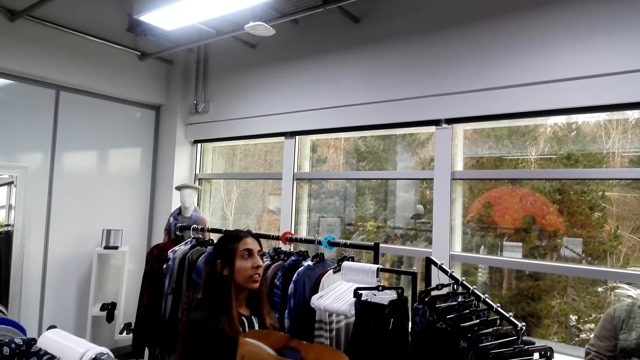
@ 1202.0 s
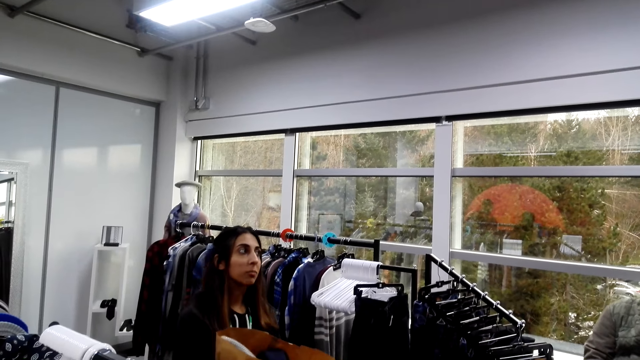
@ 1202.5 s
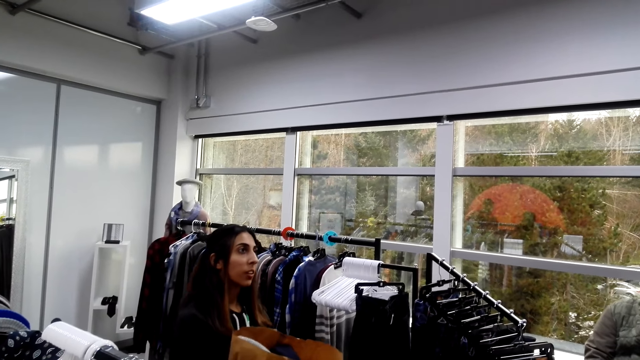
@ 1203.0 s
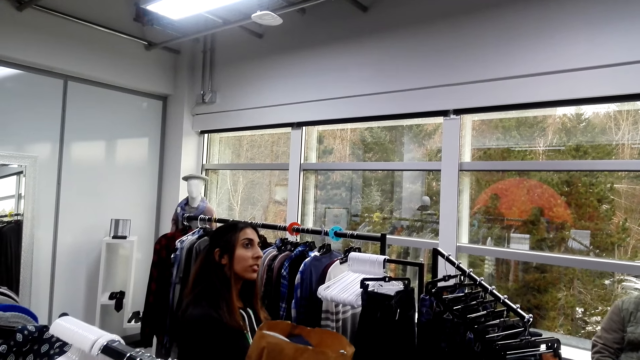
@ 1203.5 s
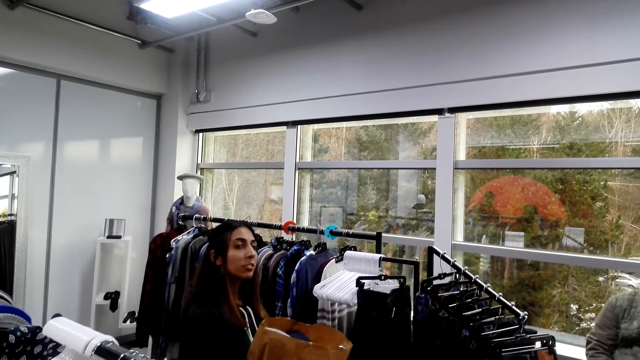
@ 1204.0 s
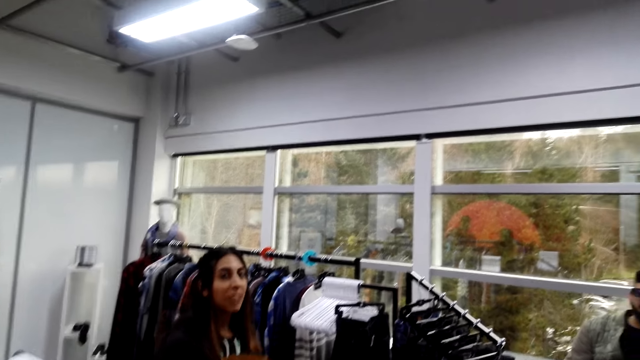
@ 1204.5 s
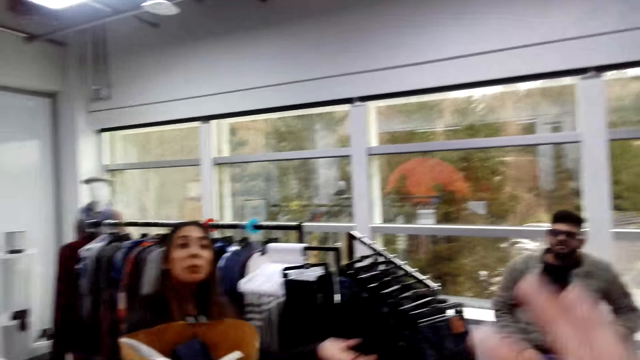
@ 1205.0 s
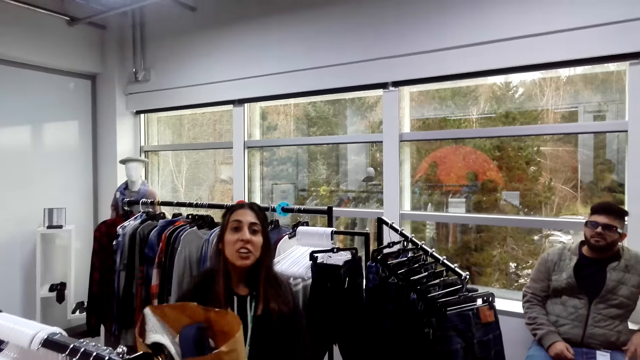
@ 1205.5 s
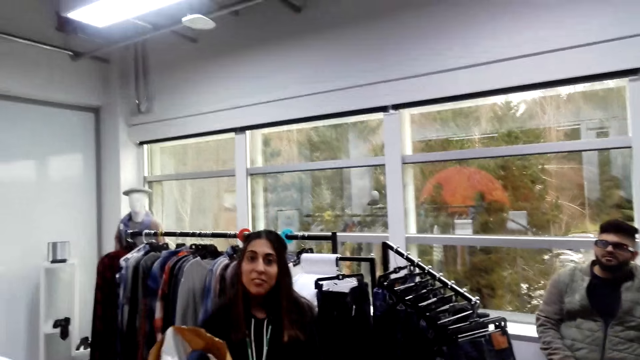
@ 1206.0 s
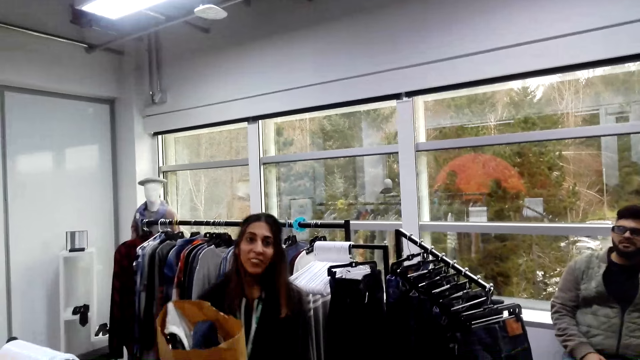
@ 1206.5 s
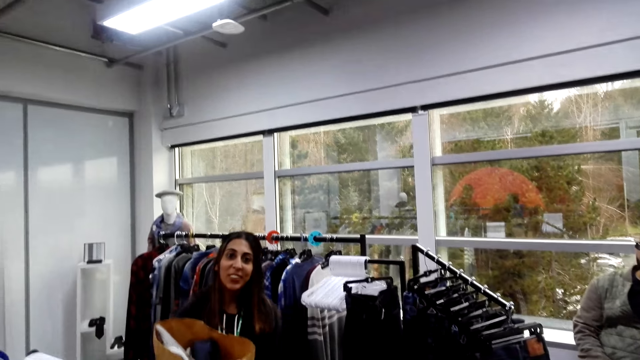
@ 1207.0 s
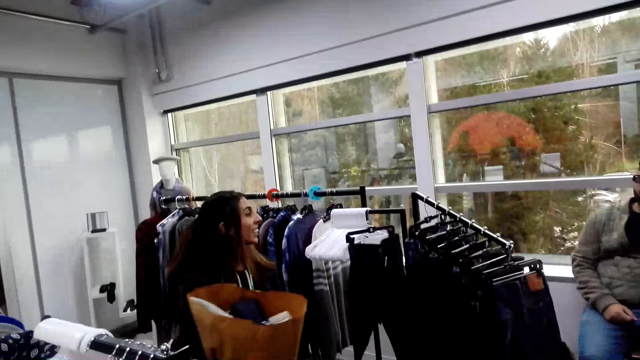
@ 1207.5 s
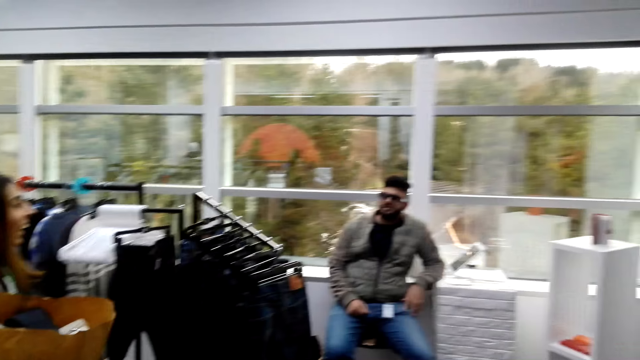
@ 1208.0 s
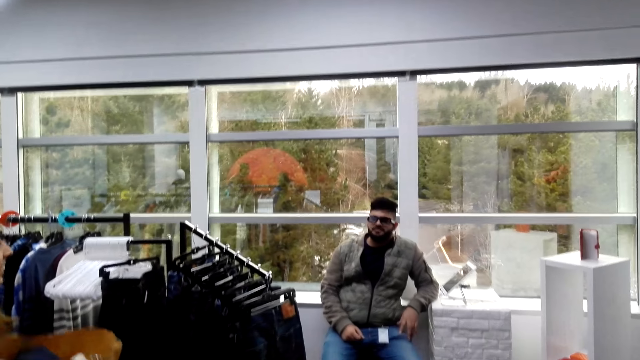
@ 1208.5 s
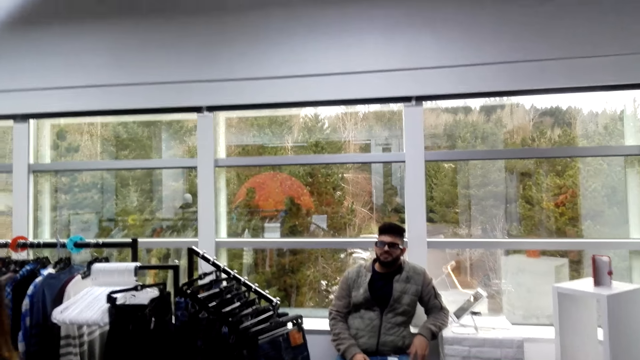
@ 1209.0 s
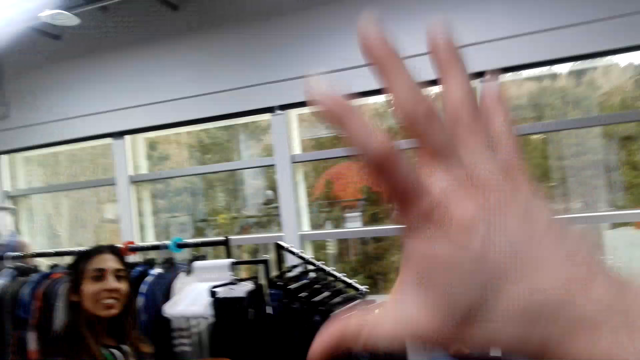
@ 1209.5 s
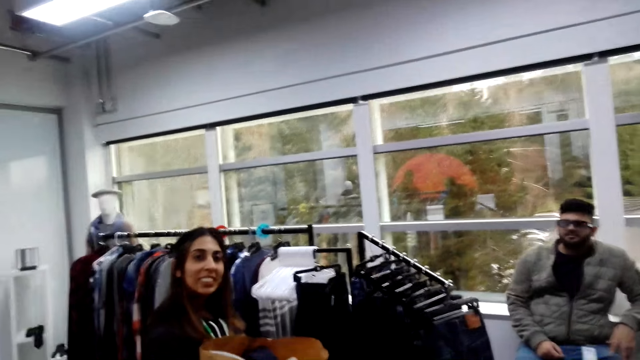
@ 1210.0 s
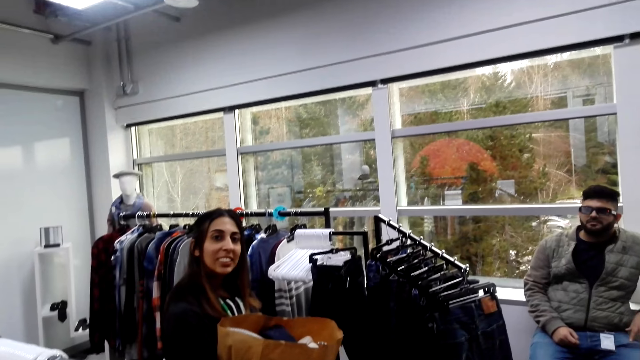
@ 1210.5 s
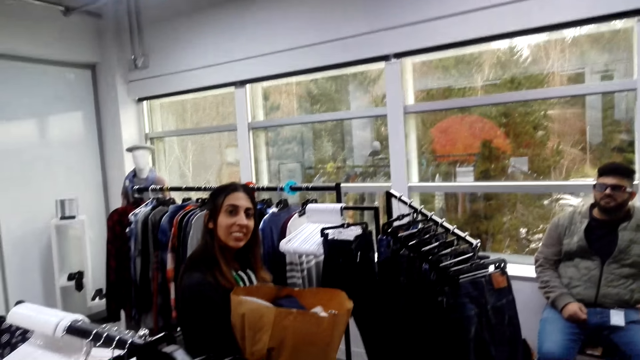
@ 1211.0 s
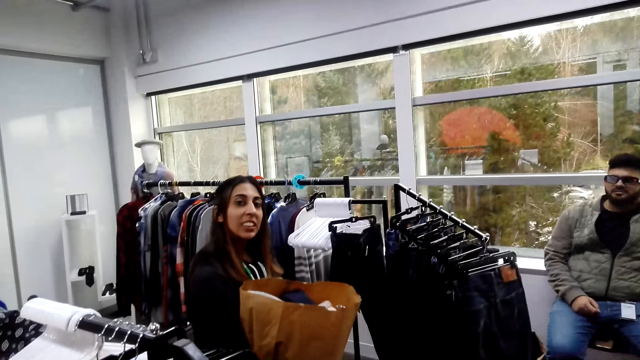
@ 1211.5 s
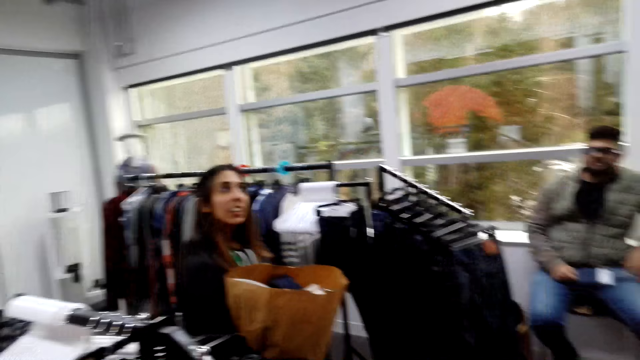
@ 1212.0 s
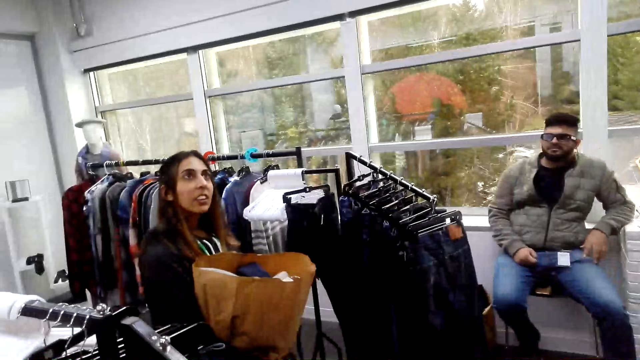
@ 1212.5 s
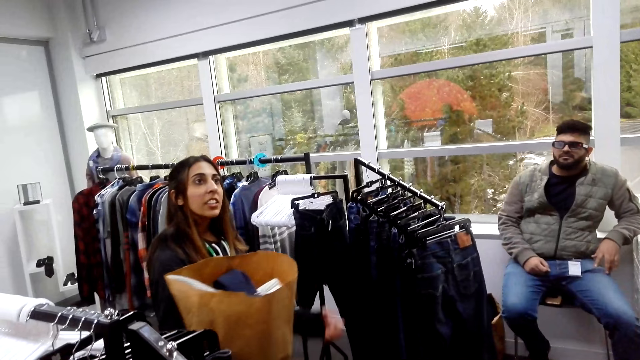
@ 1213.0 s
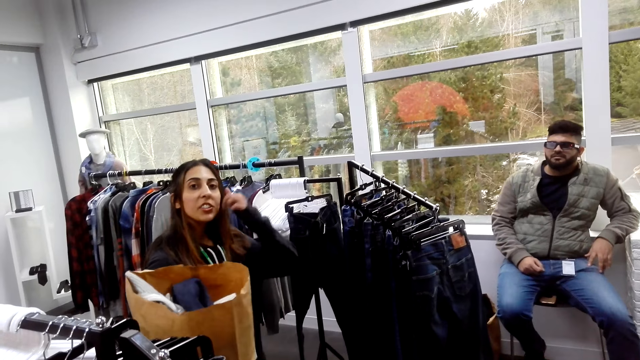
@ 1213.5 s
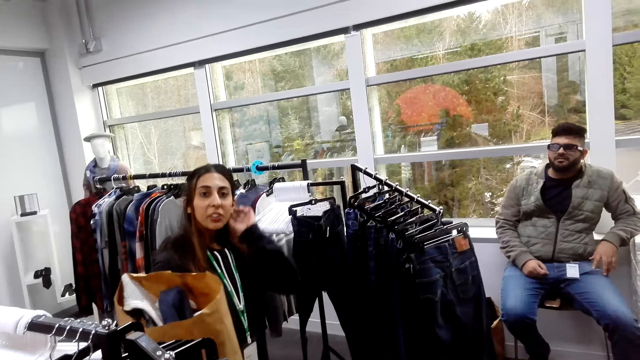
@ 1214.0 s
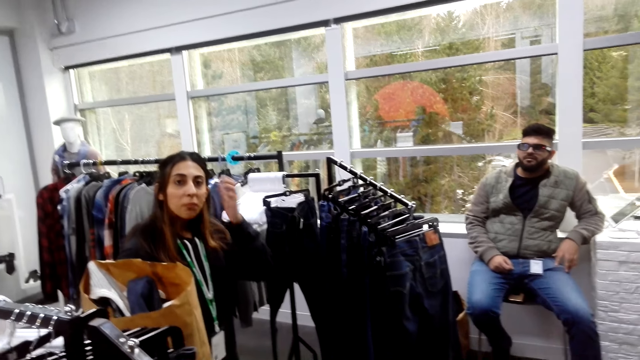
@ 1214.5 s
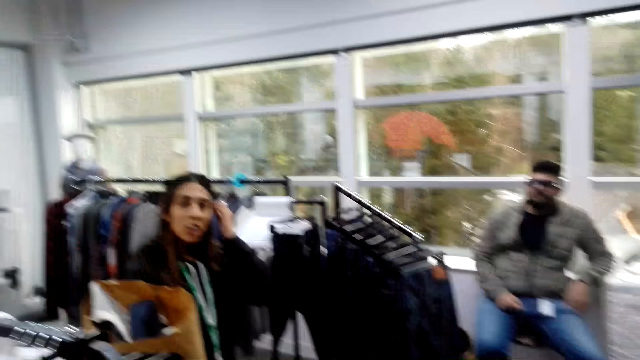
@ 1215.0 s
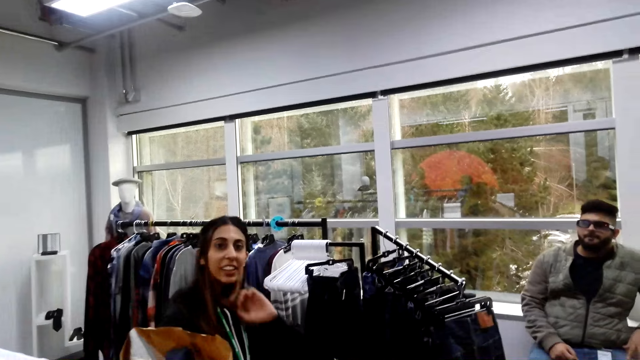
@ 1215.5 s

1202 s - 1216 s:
The camera wearer moves his hands. He converses with a woman and a man. He moves his hands. He converses with the woman and the man. The woman moves her hands.

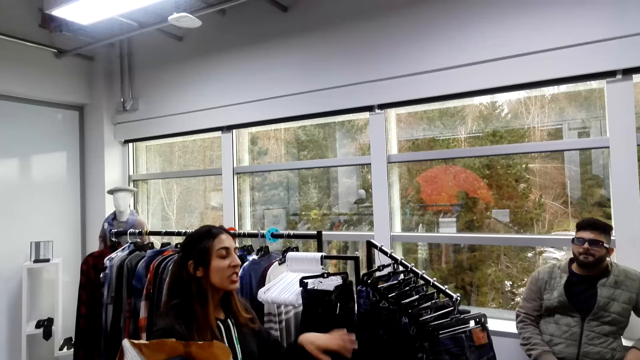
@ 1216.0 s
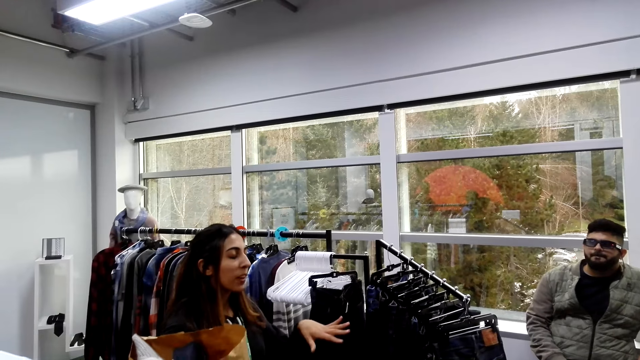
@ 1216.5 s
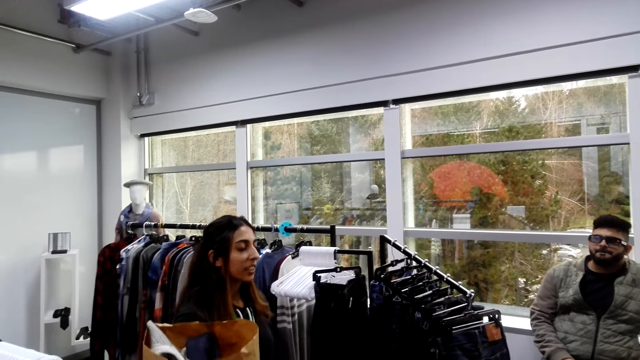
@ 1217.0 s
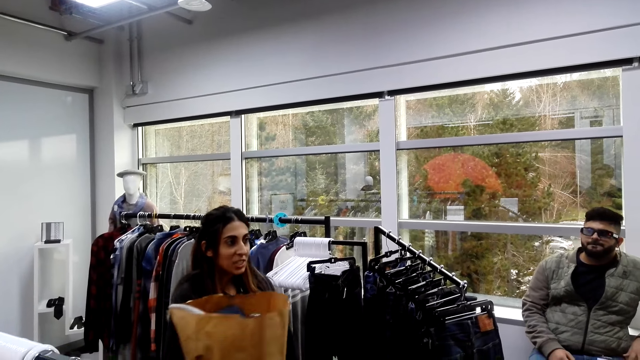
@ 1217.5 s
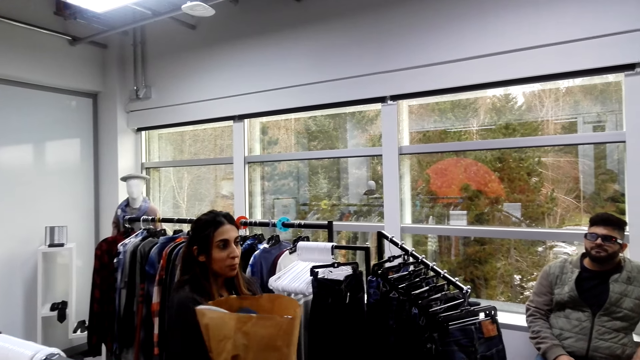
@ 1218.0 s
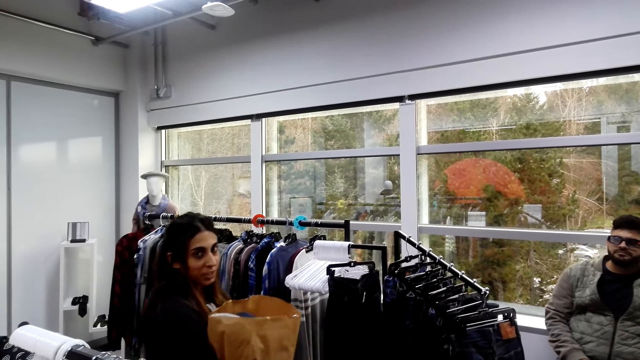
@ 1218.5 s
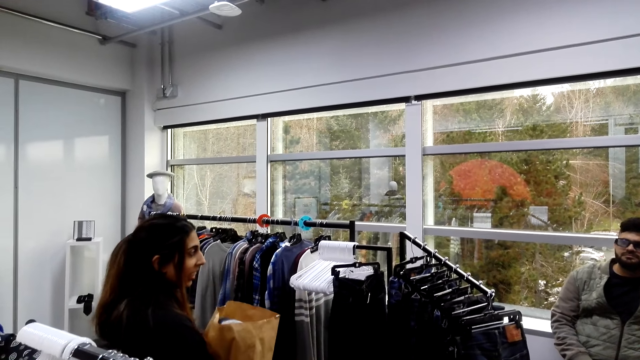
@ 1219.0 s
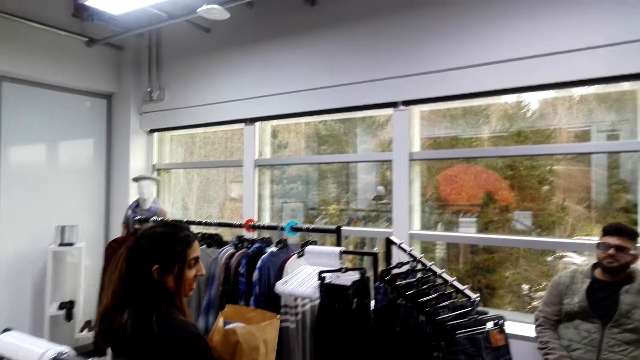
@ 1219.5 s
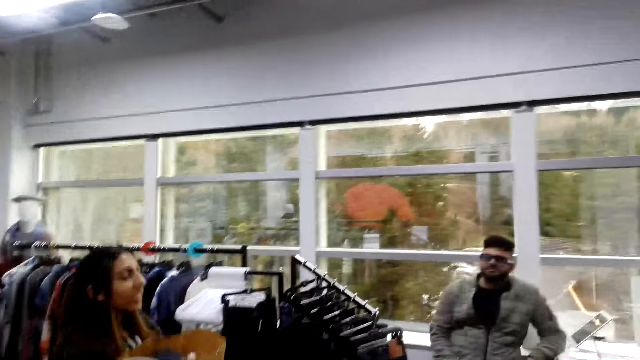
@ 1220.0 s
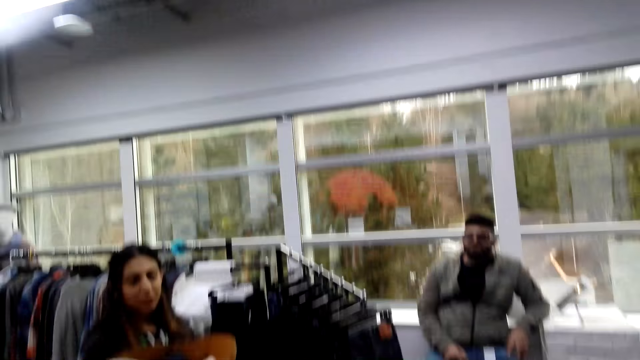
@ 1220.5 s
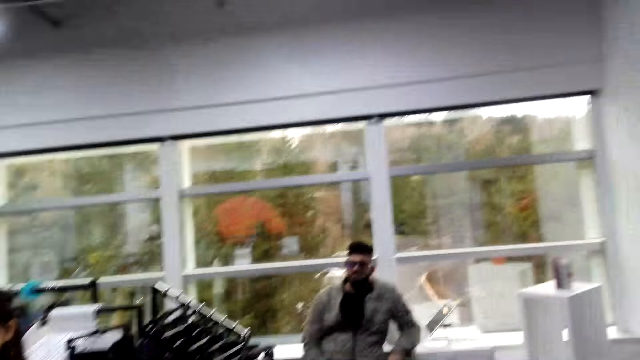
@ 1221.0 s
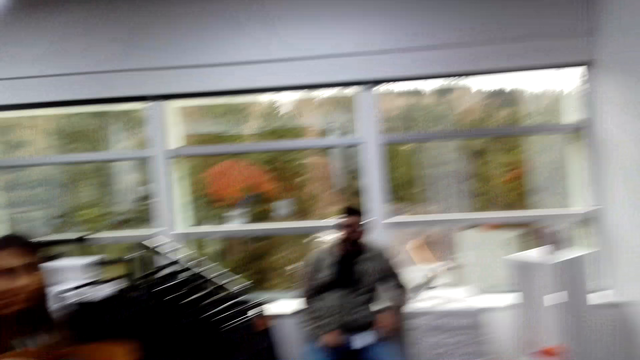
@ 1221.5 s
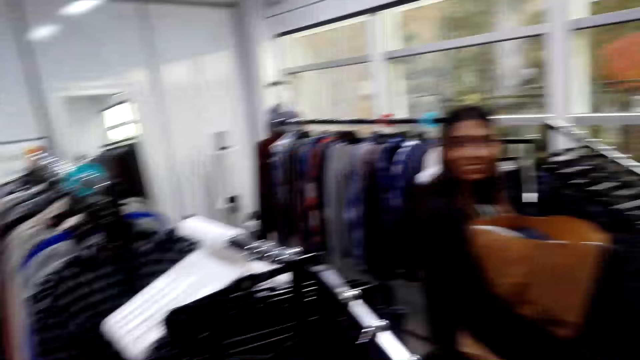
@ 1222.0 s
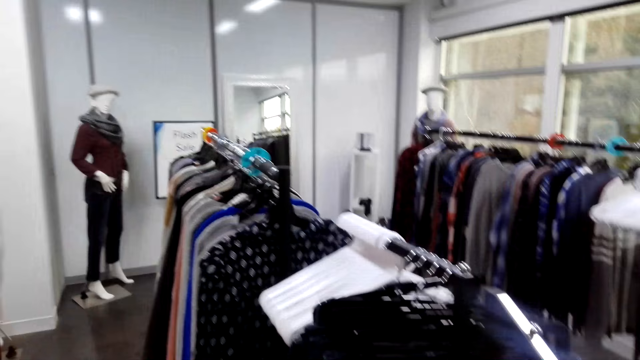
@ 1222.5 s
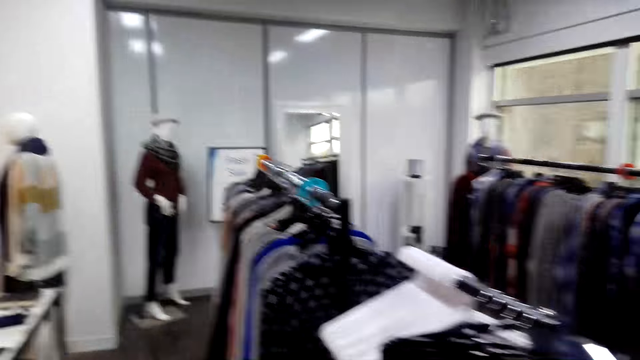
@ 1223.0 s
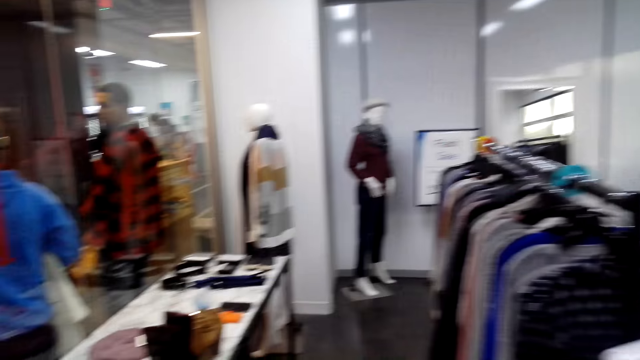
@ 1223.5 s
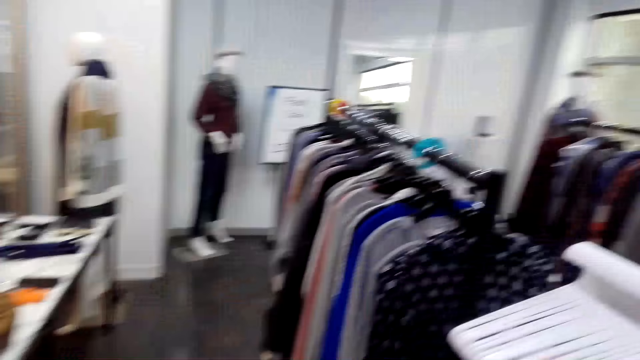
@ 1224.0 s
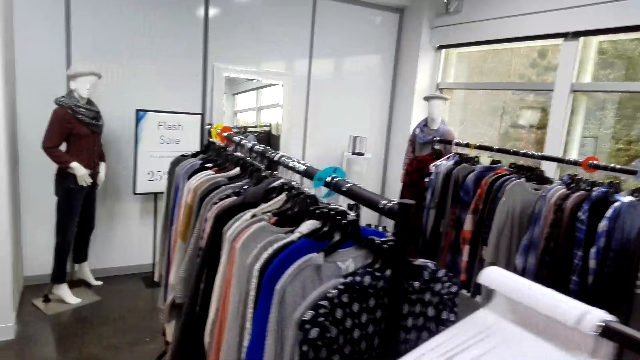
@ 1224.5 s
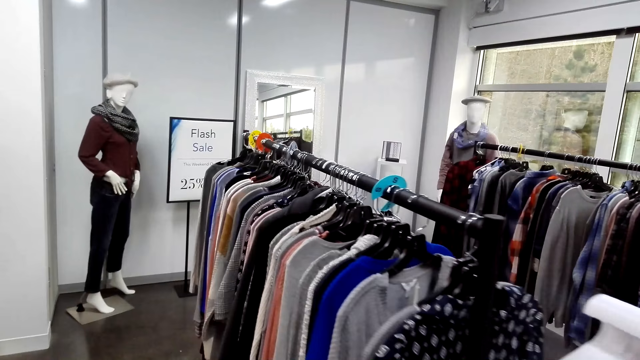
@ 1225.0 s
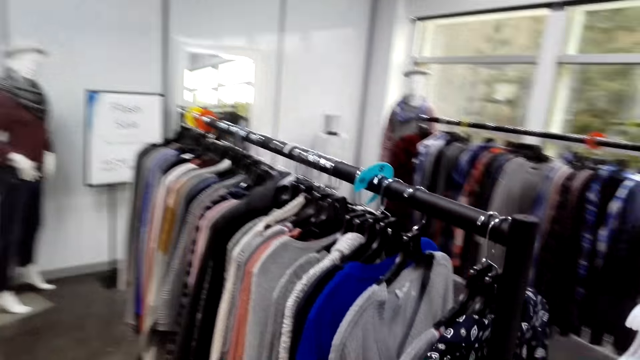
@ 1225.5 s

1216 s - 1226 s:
The camera wearer converses with a woman and a man. They move around. The woman moves round the room.
